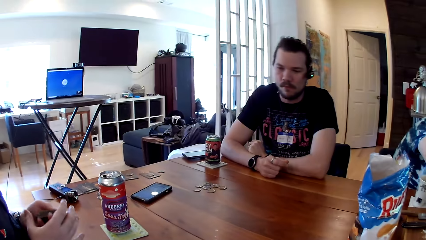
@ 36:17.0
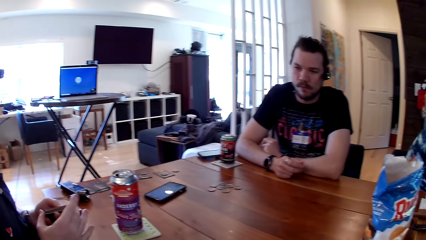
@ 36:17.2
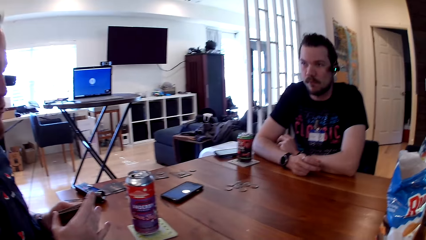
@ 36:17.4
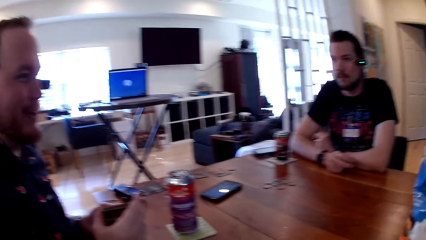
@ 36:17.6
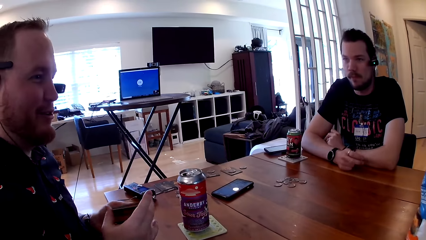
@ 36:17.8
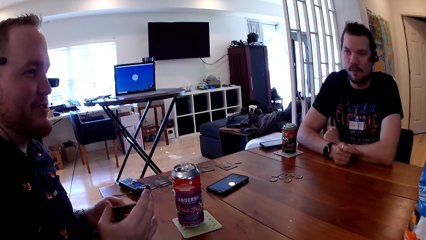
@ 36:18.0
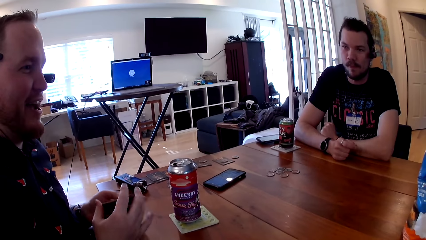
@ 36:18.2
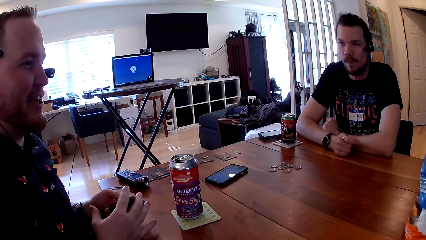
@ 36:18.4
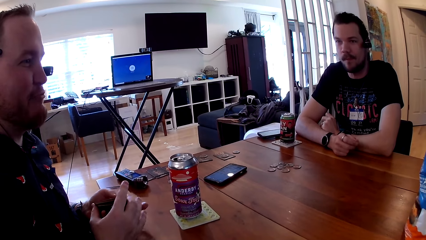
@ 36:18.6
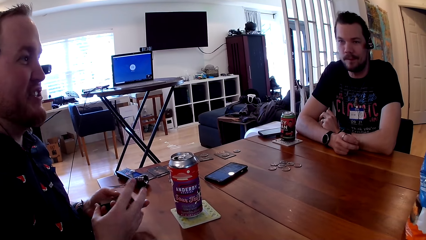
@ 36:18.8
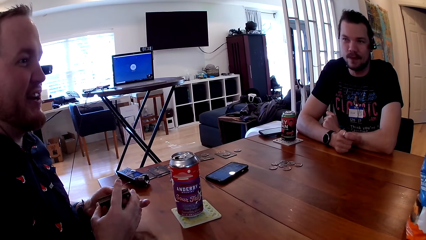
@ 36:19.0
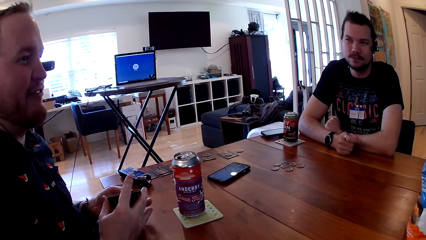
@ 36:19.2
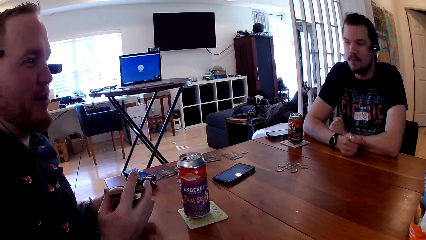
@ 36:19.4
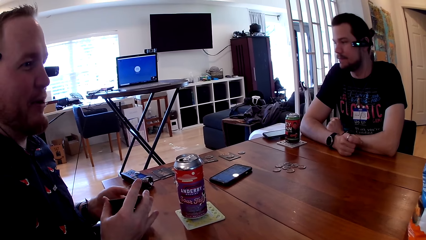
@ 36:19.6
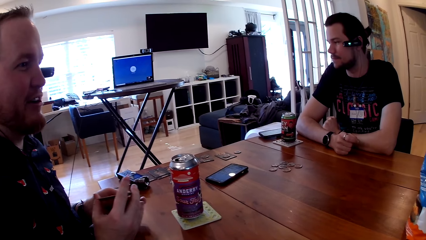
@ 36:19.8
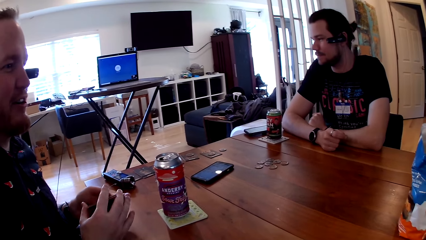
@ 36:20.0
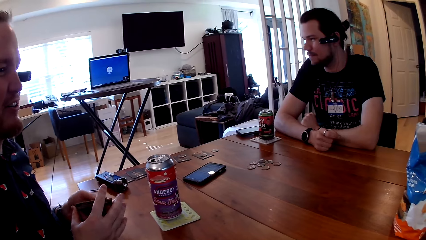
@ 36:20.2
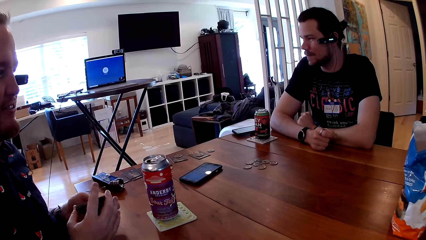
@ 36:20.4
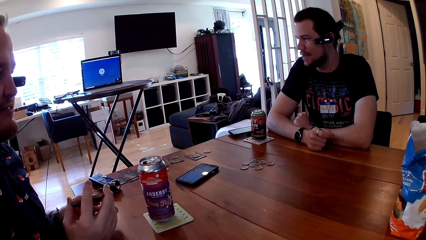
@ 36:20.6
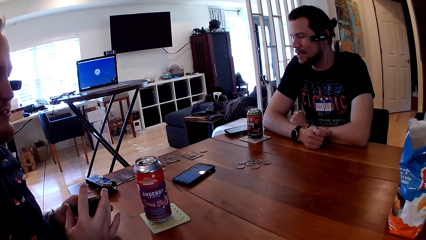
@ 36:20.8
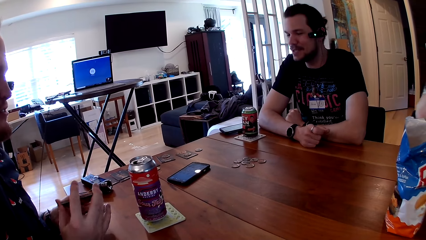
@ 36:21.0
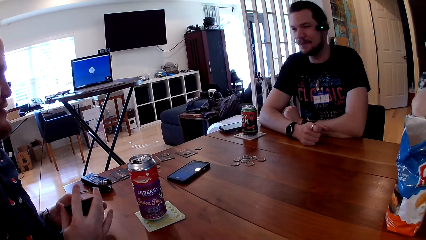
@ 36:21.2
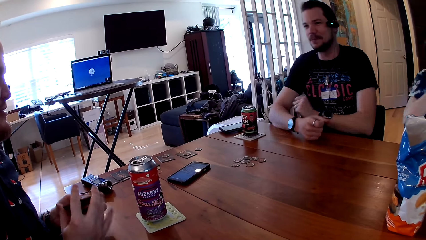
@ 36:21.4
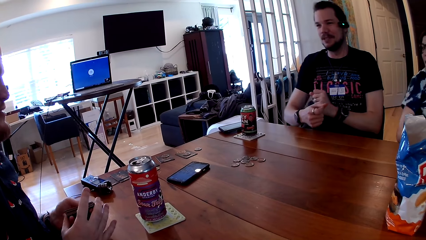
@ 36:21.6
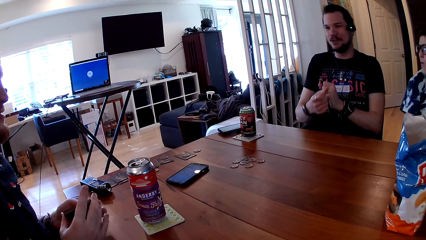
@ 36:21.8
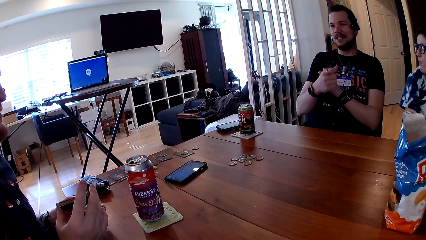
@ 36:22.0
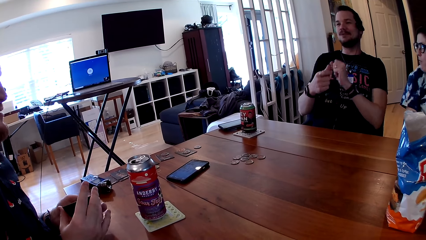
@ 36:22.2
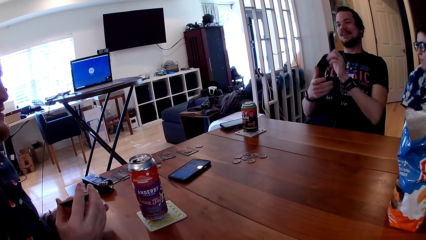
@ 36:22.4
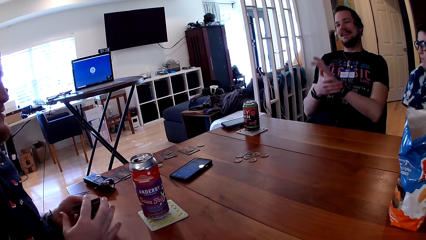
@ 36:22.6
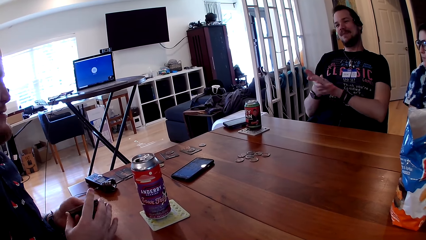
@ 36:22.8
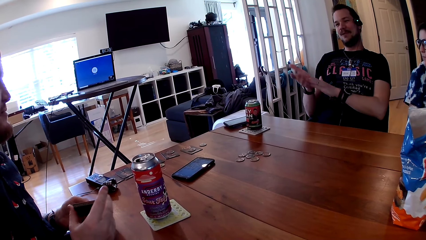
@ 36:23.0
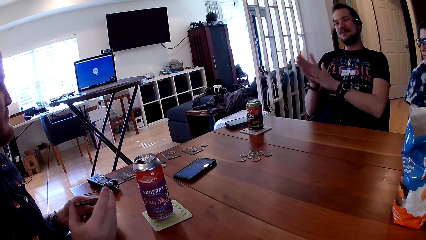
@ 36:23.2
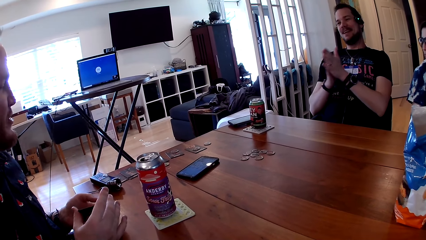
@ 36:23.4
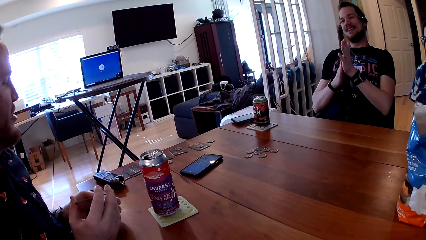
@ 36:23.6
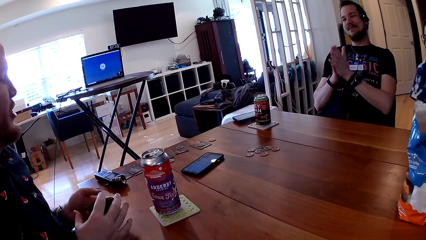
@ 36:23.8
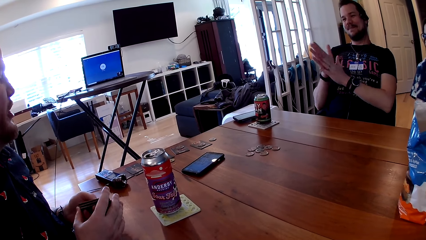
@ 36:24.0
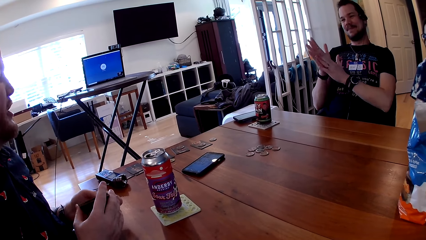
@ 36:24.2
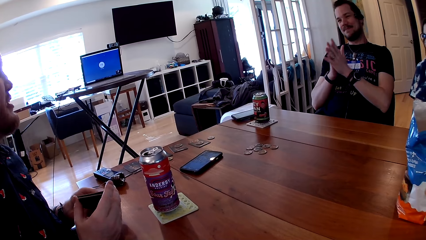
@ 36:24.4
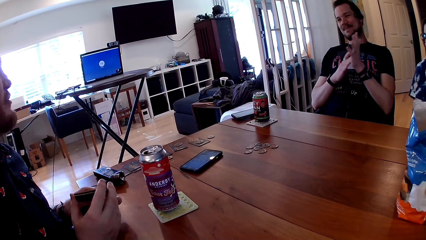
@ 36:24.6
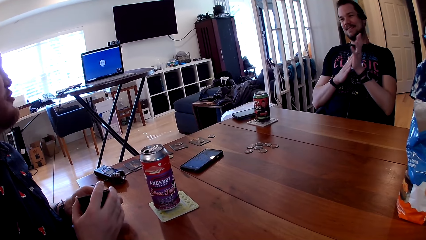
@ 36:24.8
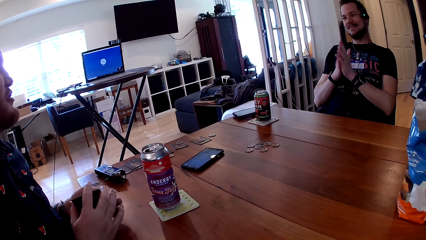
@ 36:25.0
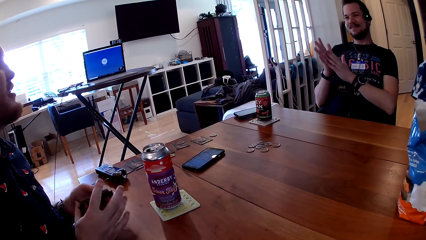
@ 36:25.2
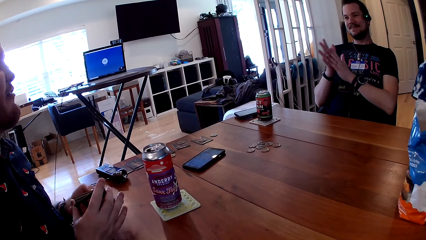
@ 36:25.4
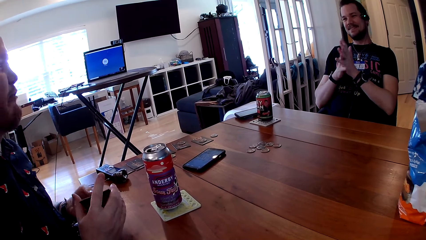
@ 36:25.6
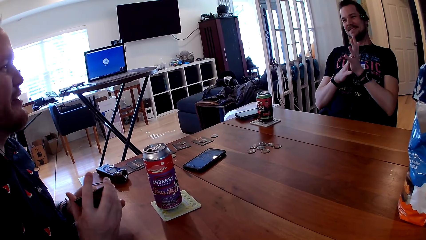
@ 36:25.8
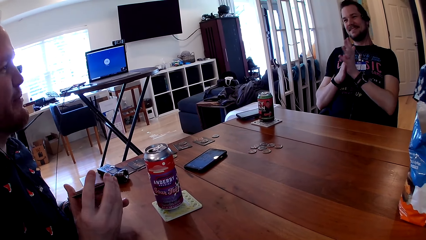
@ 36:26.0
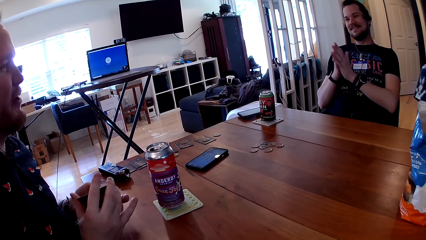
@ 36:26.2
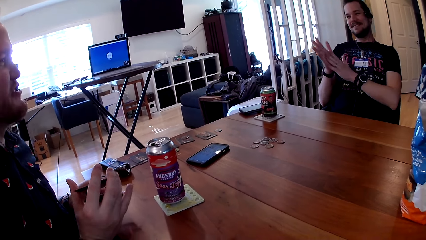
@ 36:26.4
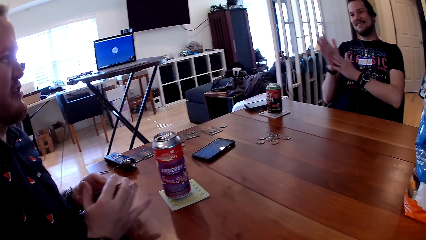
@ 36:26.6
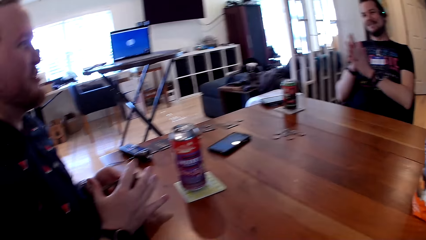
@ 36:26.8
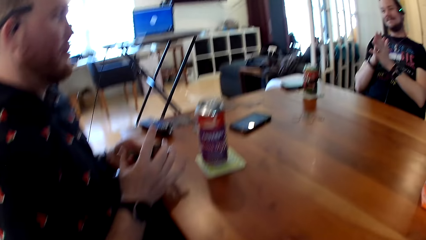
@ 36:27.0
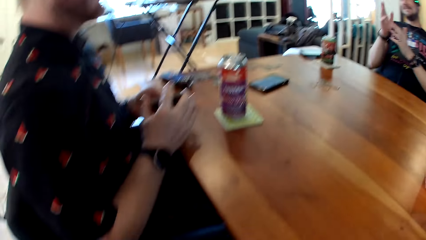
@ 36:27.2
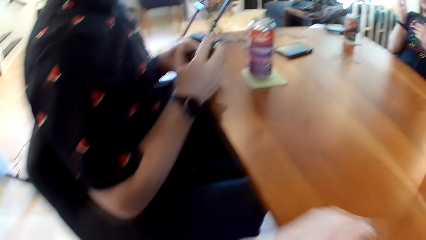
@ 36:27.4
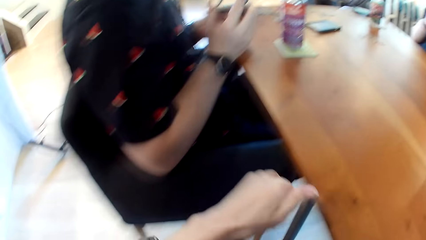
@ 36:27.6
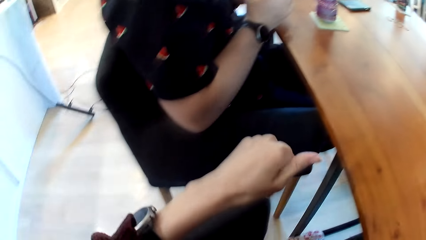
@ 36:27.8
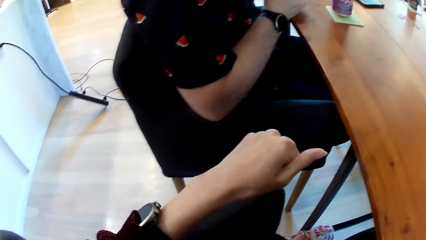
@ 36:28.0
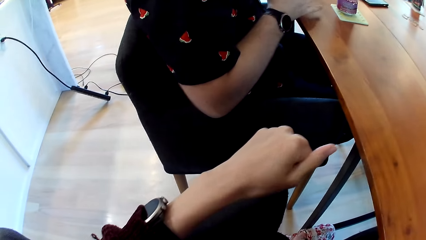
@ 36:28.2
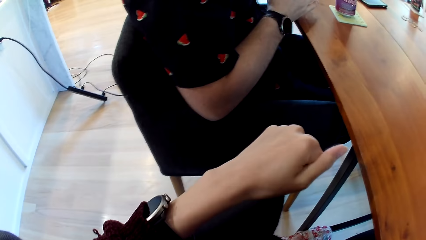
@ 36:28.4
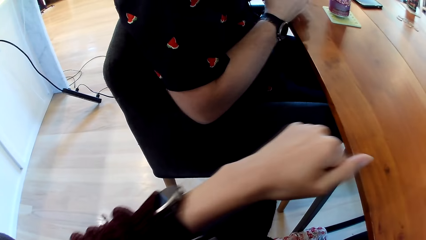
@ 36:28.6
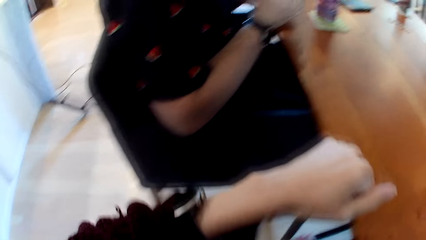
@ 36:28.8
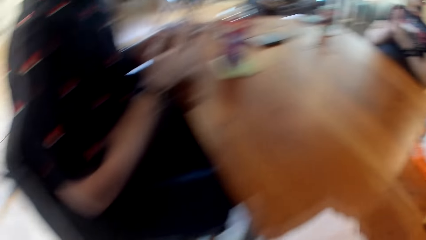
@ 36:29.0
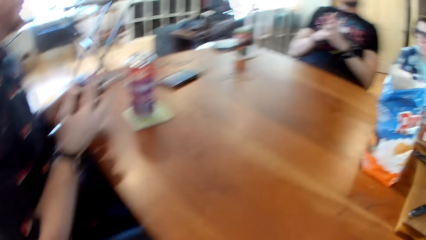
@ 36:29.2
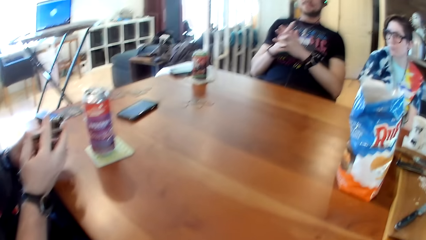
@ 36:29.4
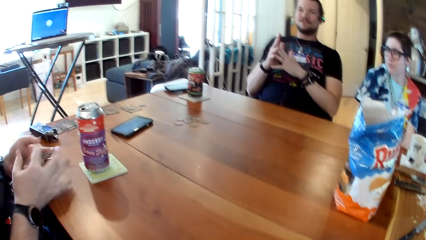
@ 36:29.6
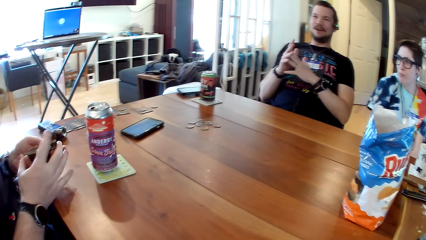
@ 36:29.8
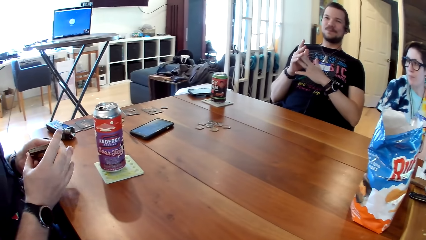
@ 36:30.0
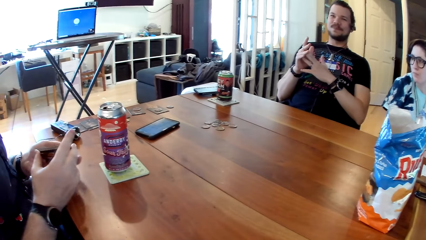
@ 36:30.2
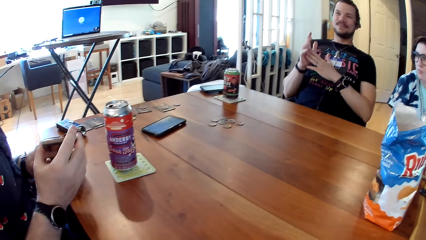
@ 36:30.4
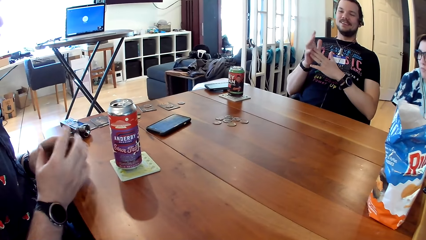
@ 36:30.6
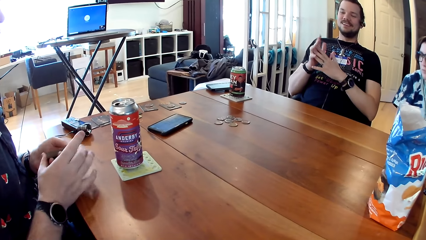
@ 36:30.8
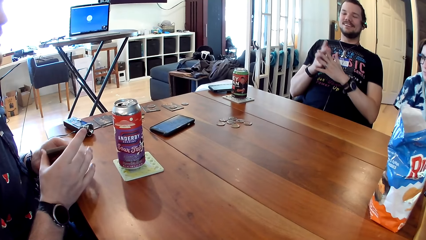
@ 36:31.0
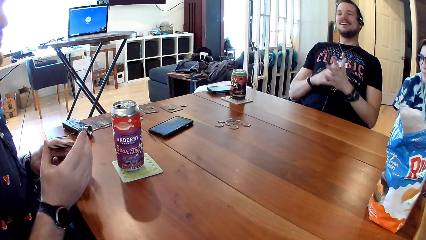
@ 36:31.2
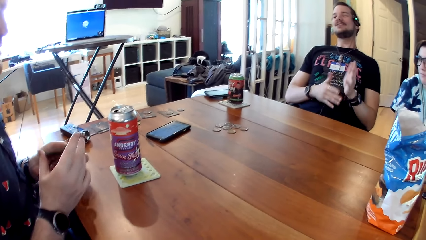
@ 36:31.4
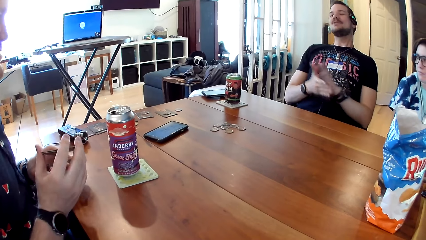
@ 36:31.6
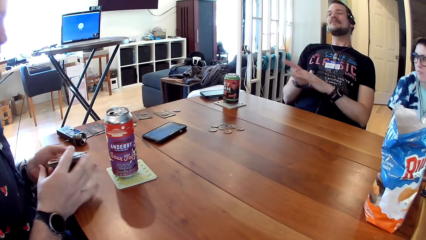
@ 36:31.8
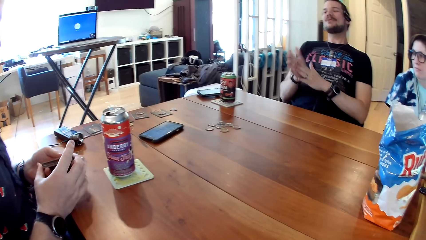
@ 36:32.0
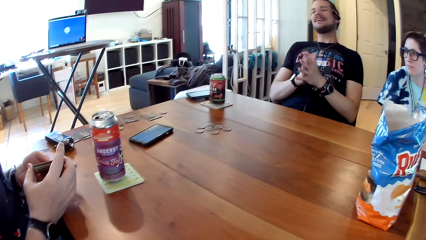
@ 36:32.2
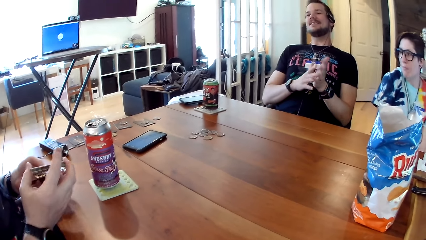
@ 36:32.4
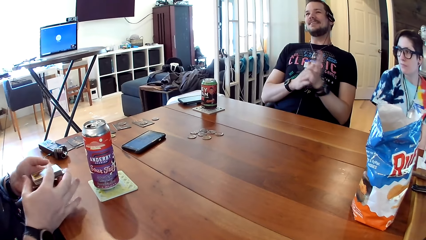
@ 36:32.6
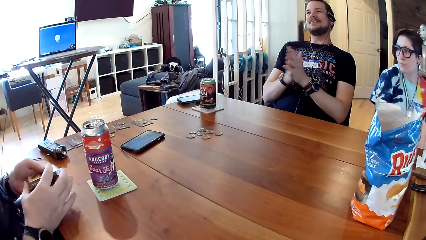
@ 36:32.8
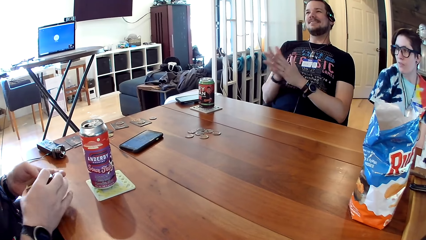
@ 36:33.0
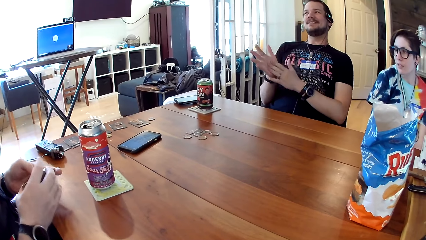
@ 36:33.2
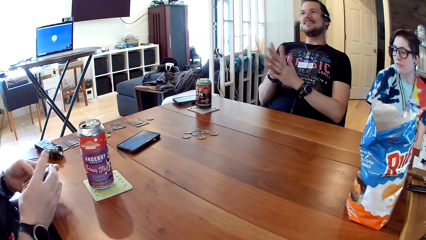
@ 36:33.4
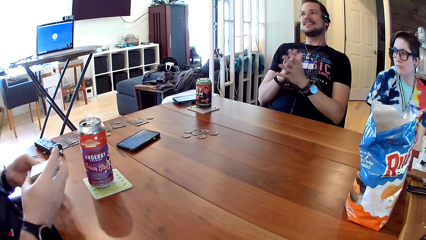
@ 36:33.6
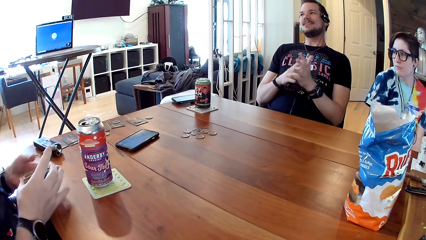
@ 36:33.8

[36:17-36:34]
A man talks to another man. A third man wipes his hands together. The camera wearer holds a card in his hand. The first man converses with the second man and a lady.
